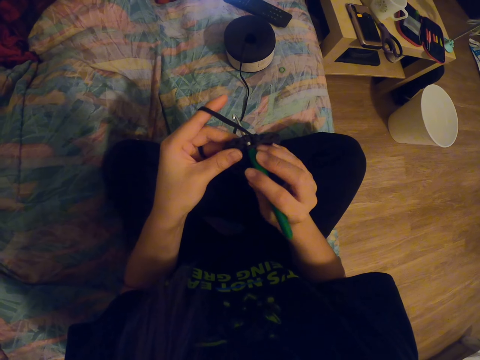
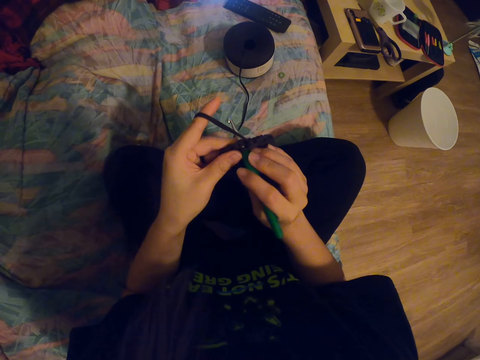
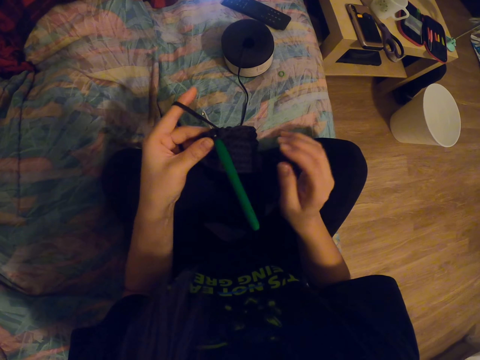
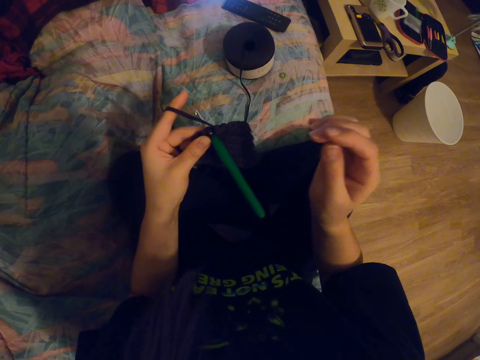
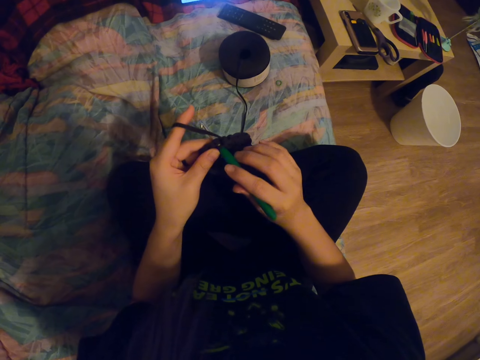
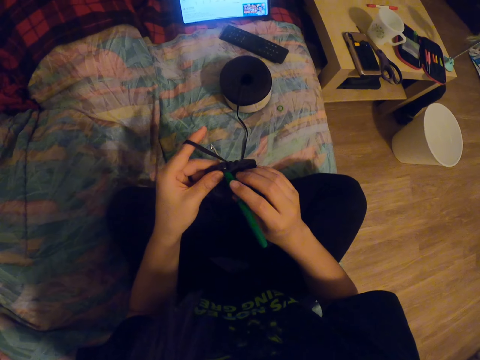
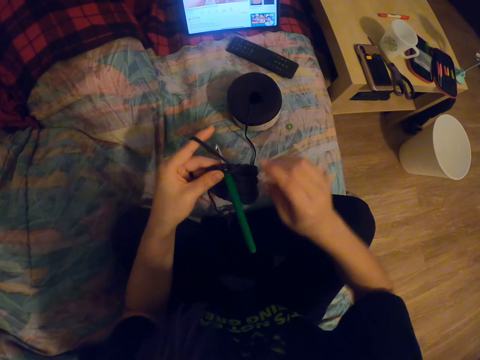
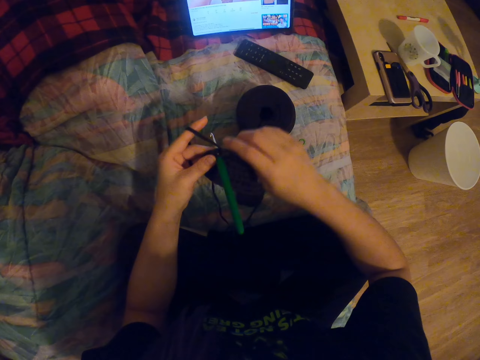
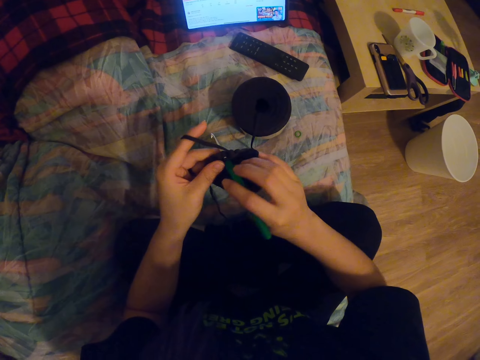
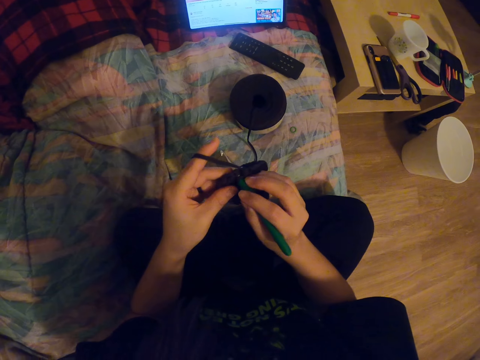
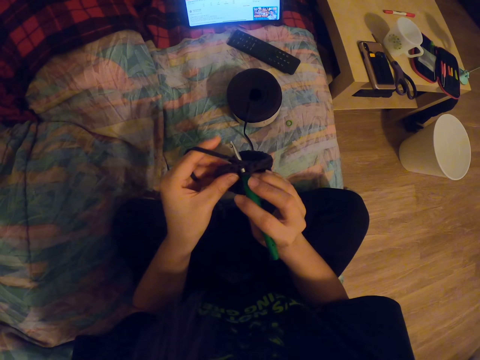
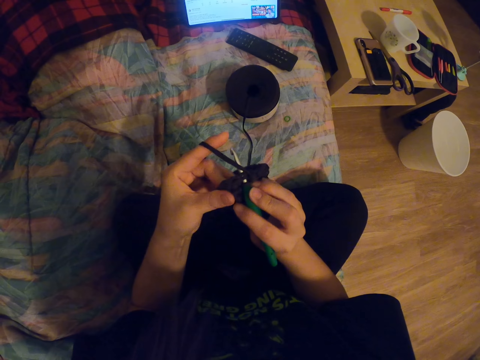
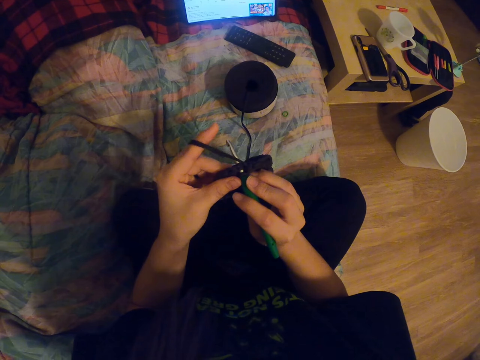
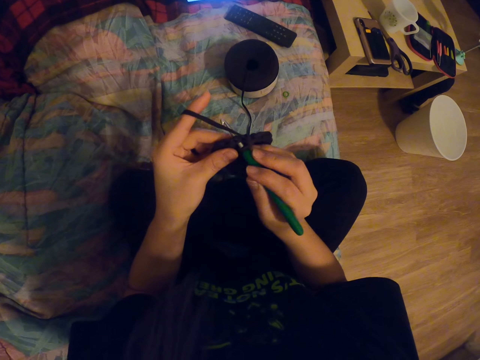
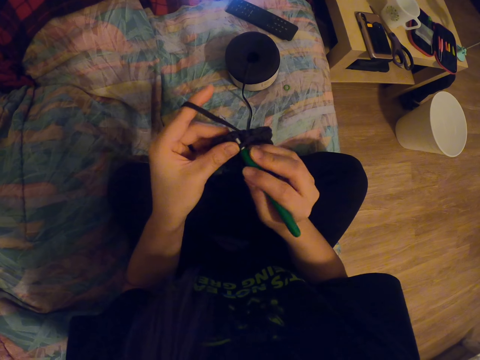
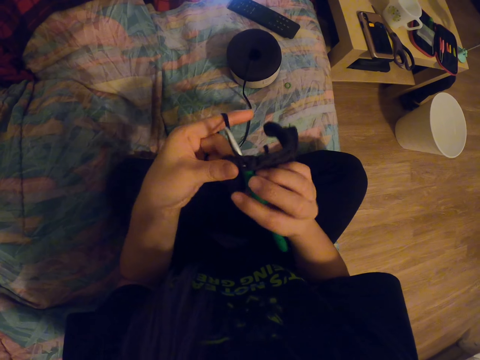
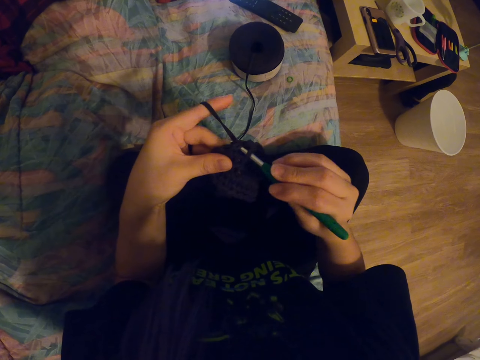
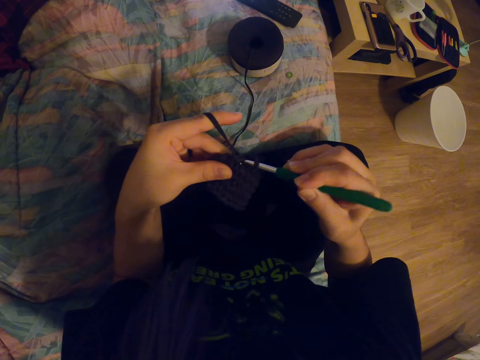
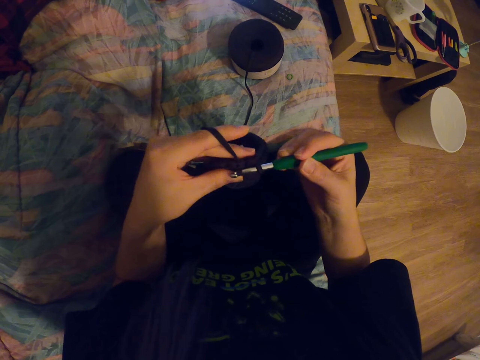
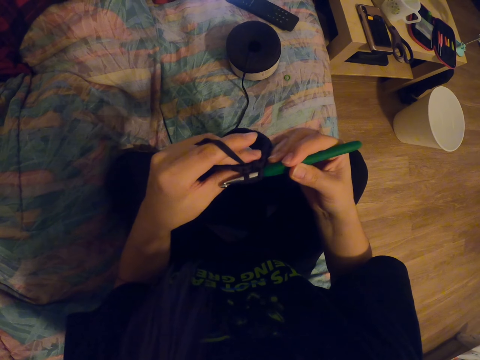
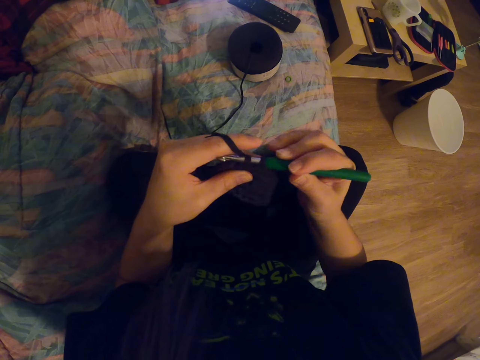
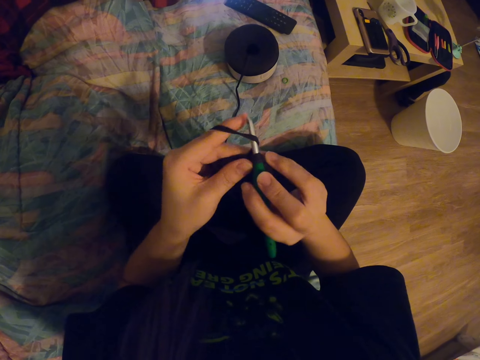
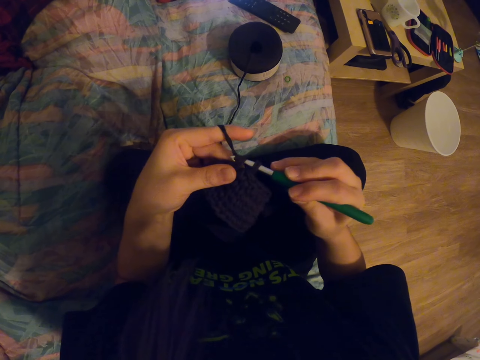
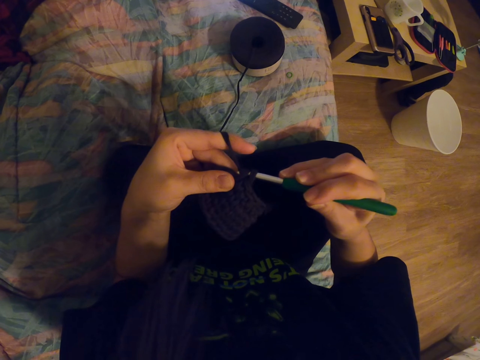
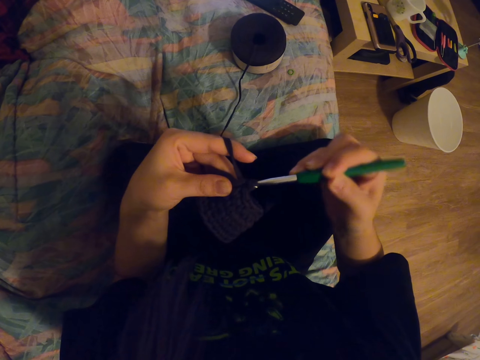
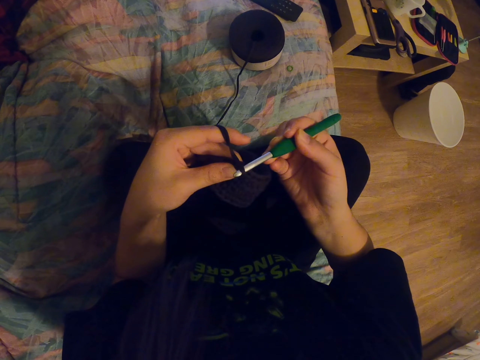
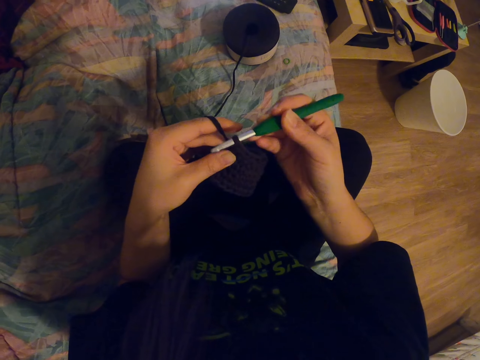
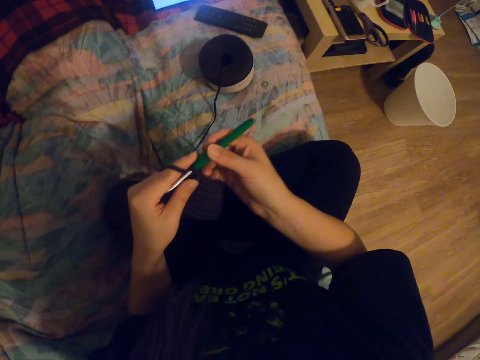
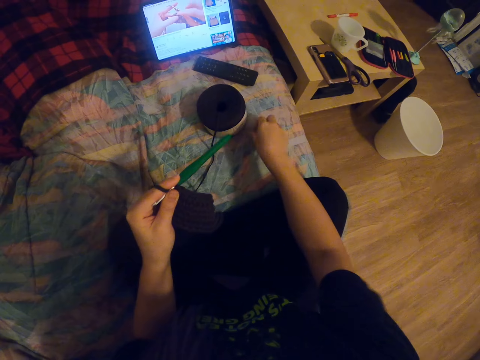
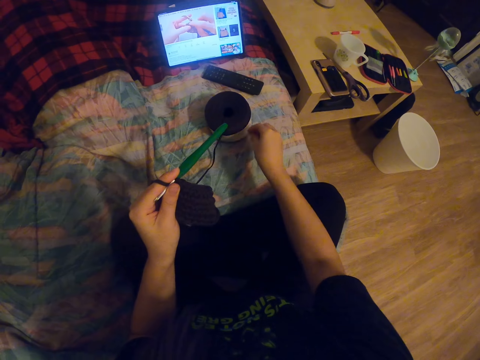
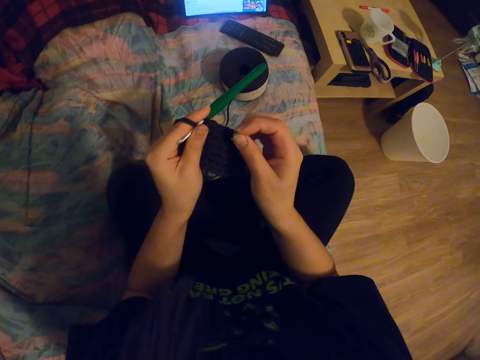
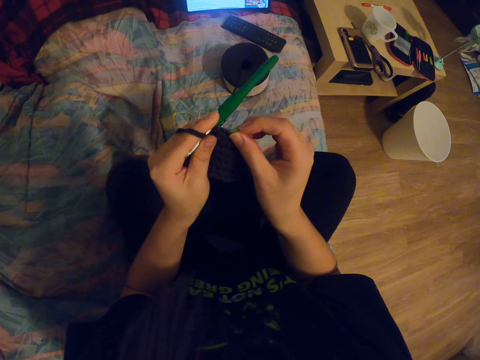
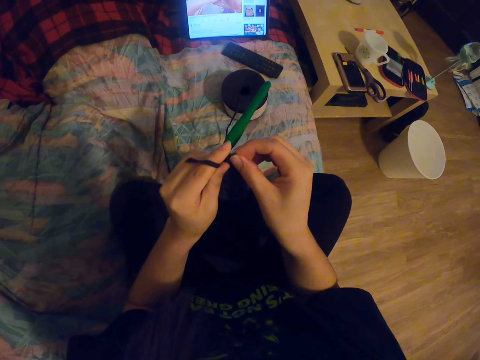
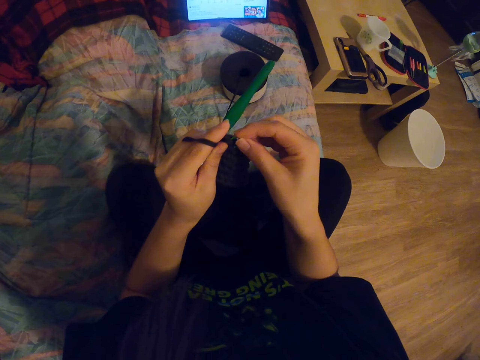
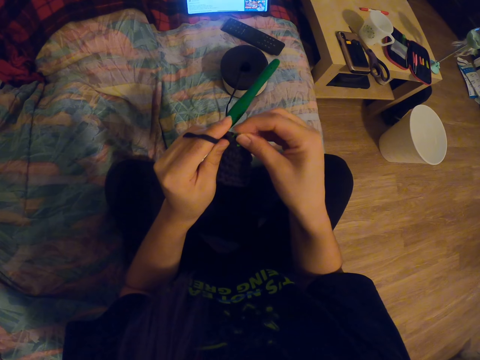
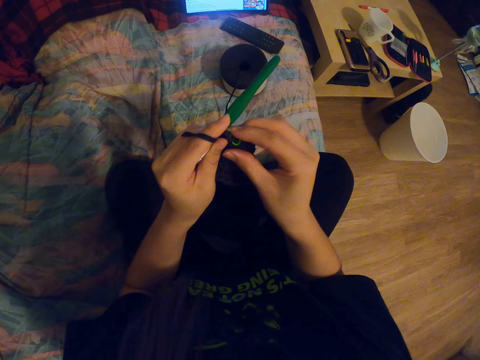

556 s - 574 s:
The camera wearer holds a knitted fabric with her left hand. She holds the crochet needle with her right hand. She adjusts a knitting needle on the knitted fabric. She points at the laptop screen with her finger. She holds the crochet needle with her right hand. She knits the fabric with the crochet needle. She coils a knitting thread on the knitting needle. She coils the knitting thread on the knitting needle and knits the fabric with the knitting needle. She holds the crochet needle with her left hand. She picks up a plastic band from a bed. She adjusts the plastic band on the knitted fabric.

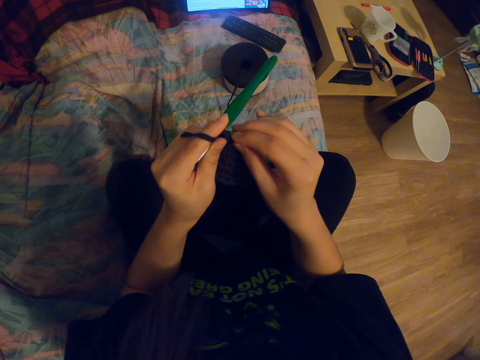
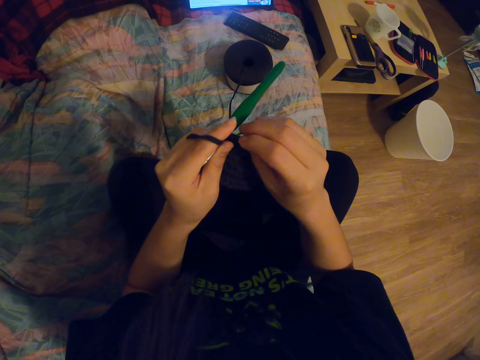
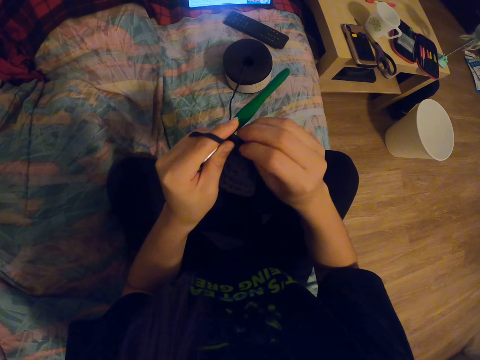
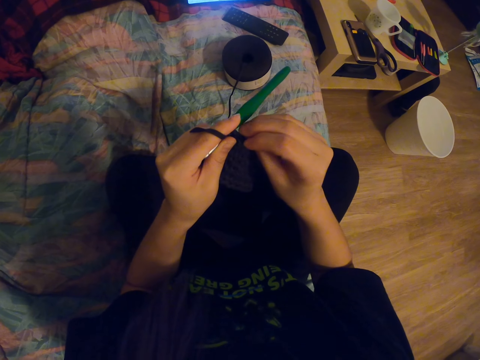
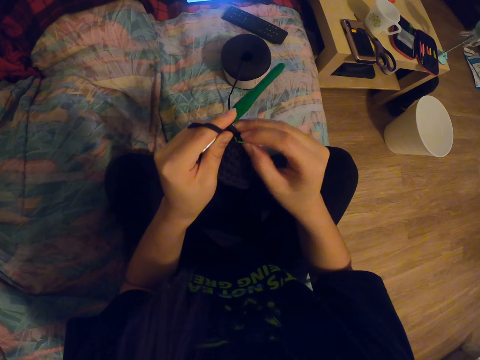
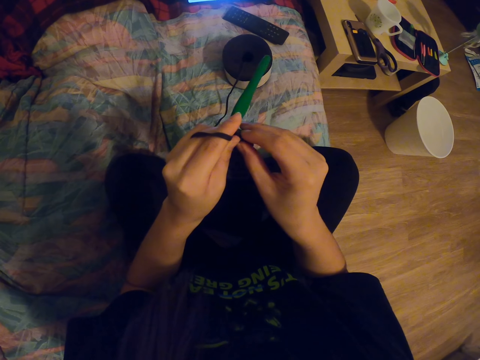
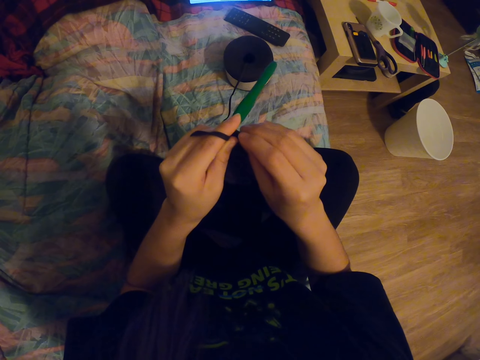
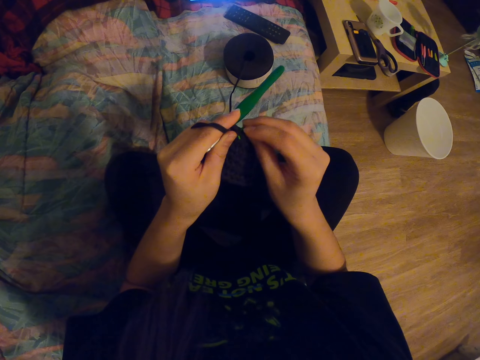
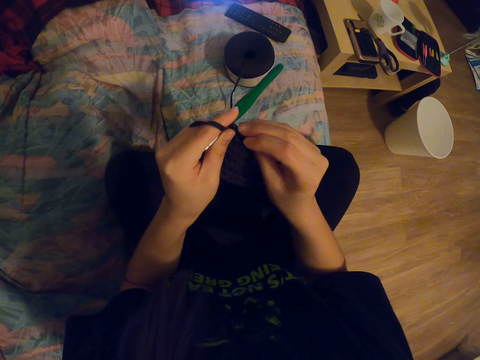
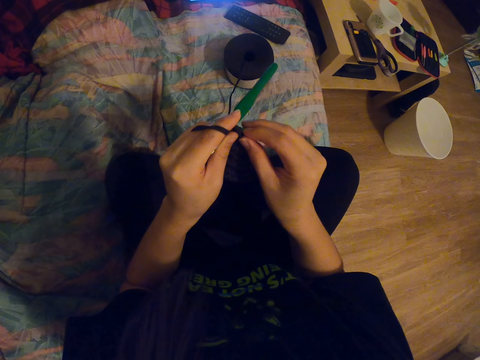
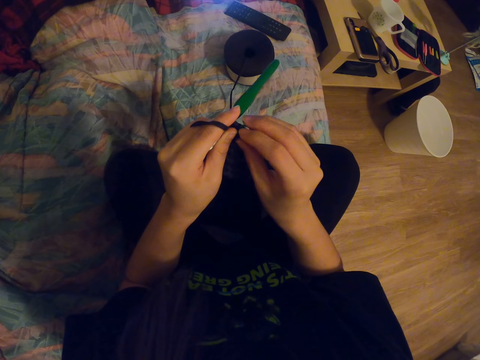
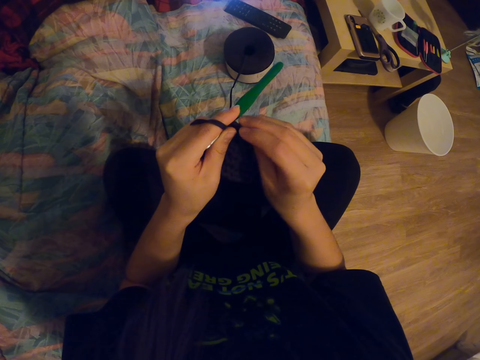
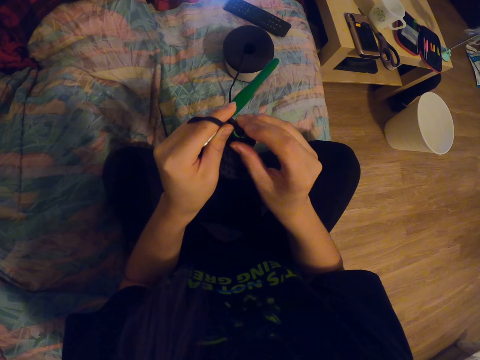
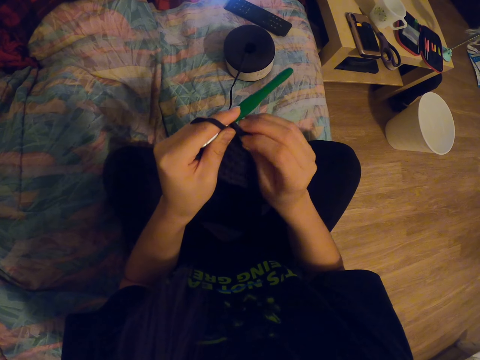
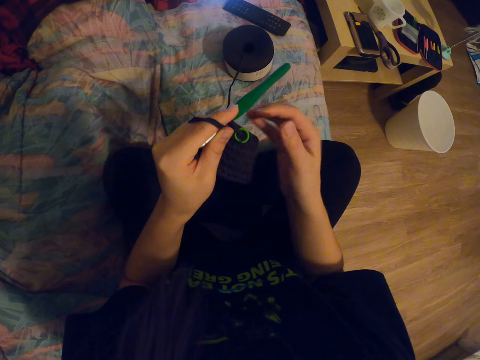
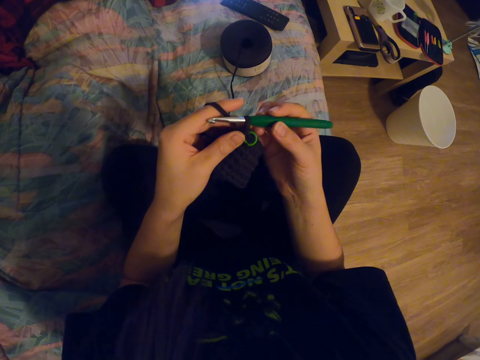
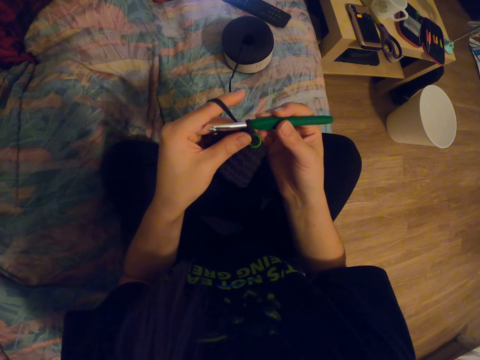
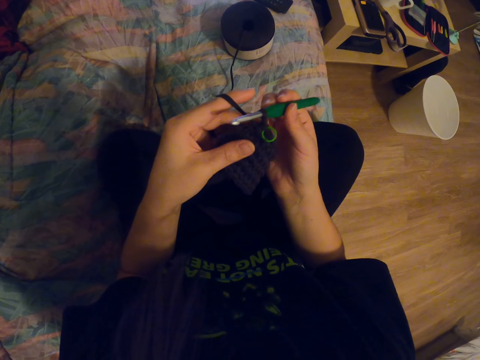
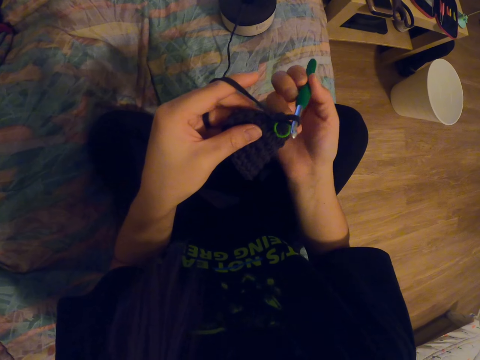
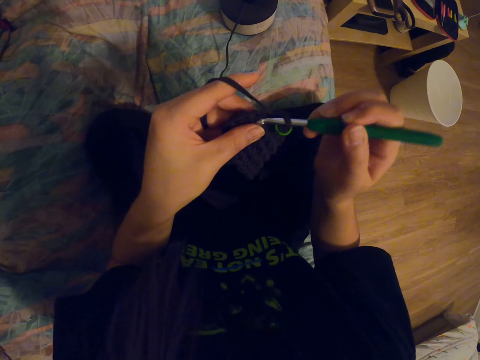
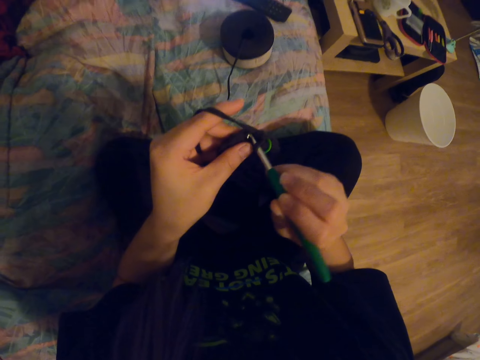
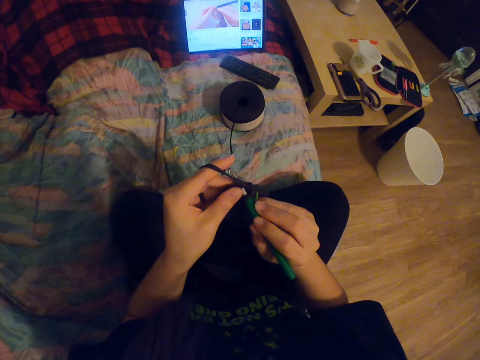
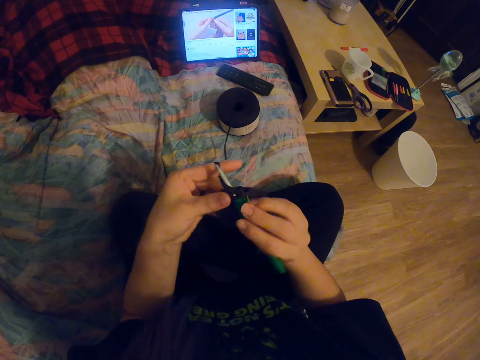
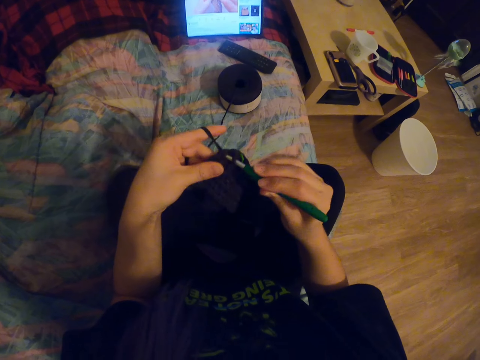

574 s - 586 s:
The camera wearer holds the crochet needle with her right hand. She adjusts a knitting needle on a knitted fabric. She knits the fabric with the crochet needle.
